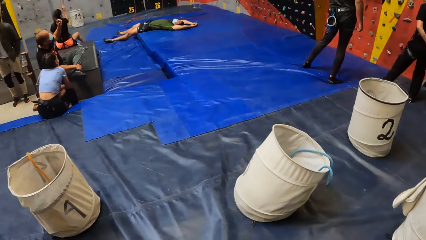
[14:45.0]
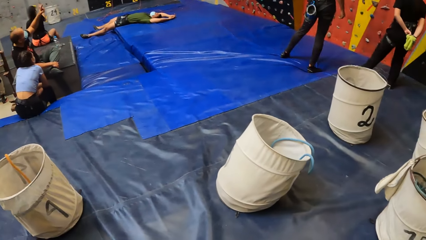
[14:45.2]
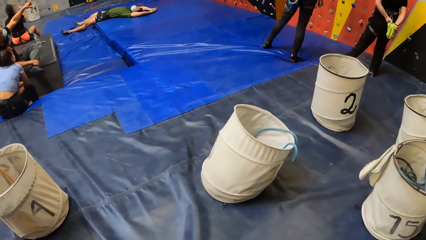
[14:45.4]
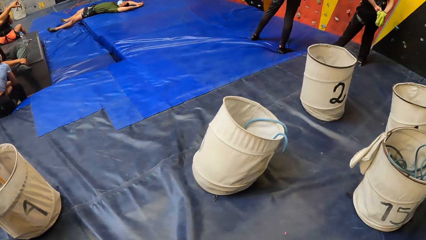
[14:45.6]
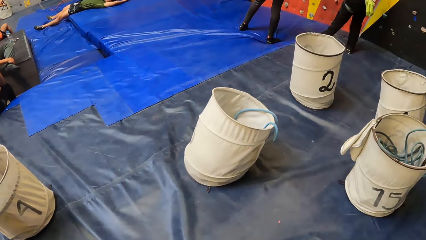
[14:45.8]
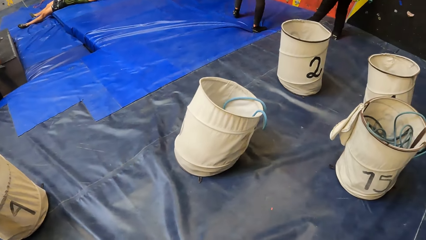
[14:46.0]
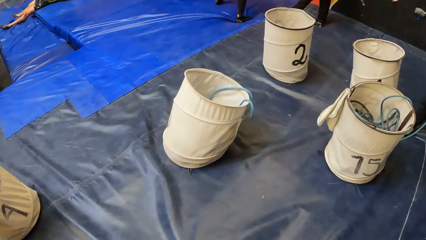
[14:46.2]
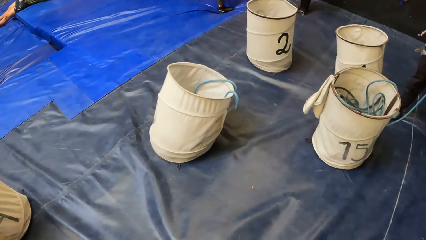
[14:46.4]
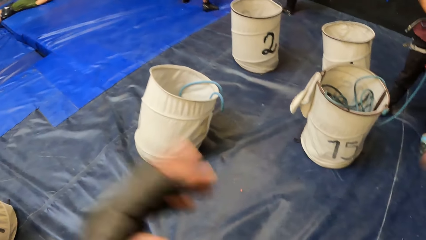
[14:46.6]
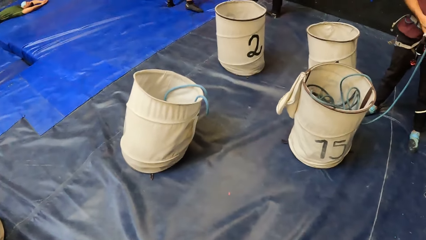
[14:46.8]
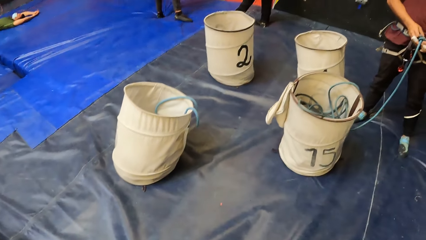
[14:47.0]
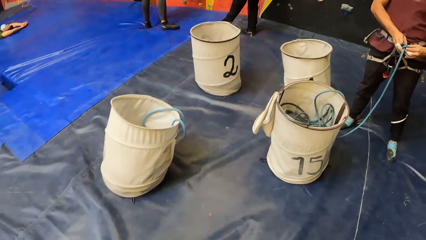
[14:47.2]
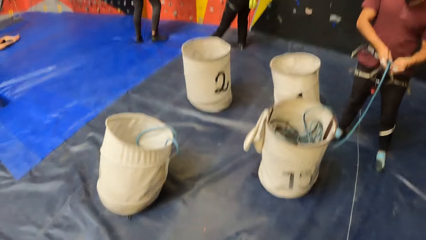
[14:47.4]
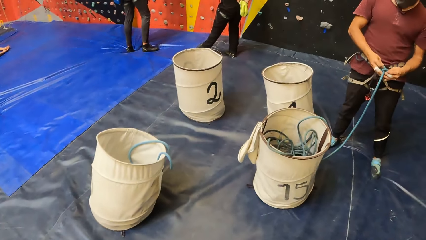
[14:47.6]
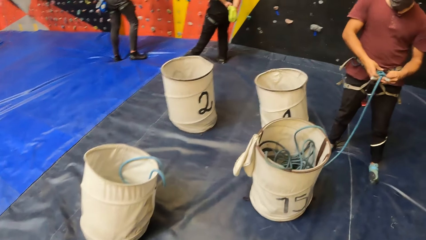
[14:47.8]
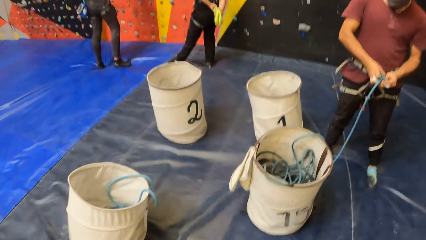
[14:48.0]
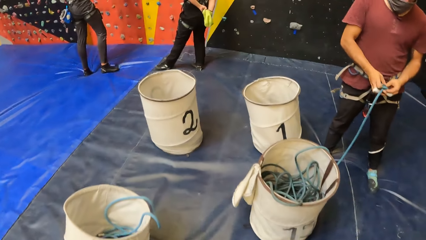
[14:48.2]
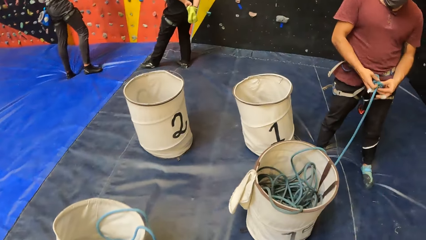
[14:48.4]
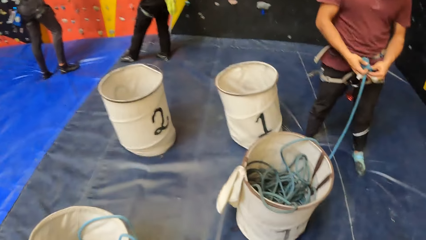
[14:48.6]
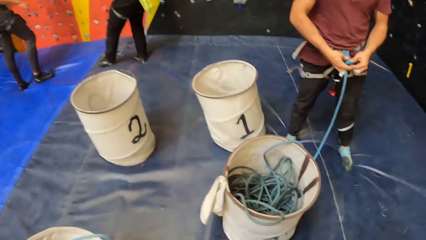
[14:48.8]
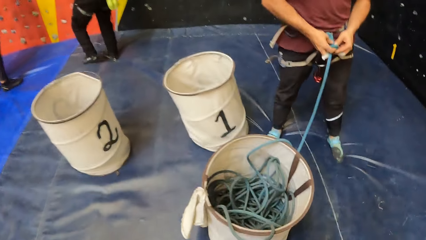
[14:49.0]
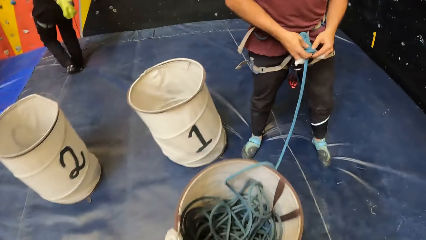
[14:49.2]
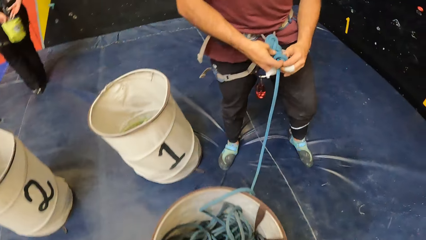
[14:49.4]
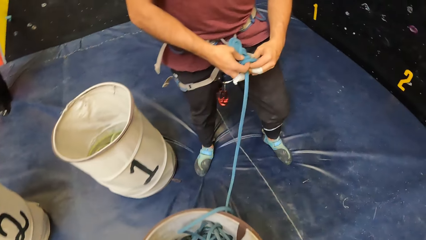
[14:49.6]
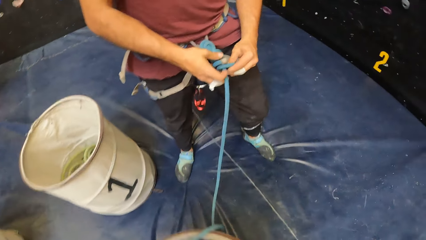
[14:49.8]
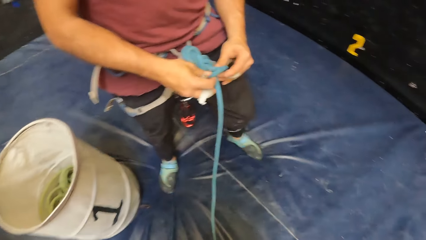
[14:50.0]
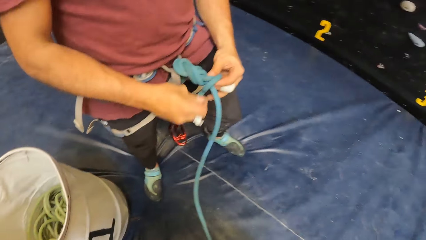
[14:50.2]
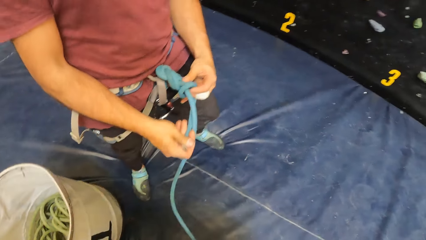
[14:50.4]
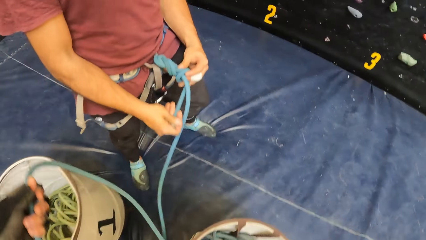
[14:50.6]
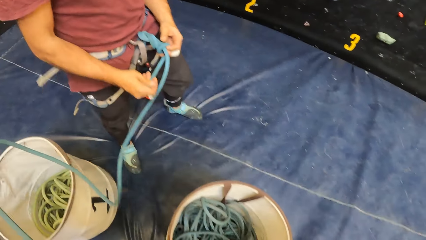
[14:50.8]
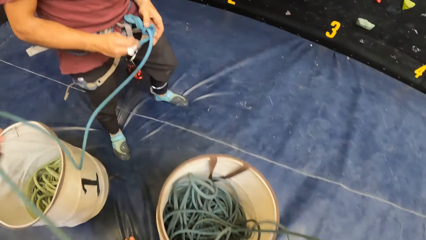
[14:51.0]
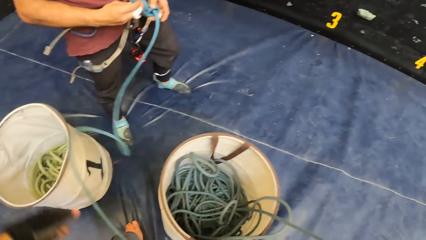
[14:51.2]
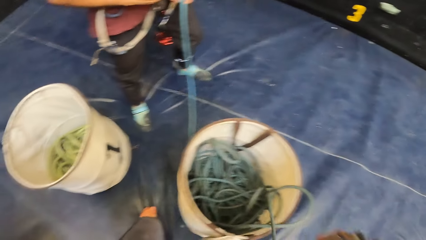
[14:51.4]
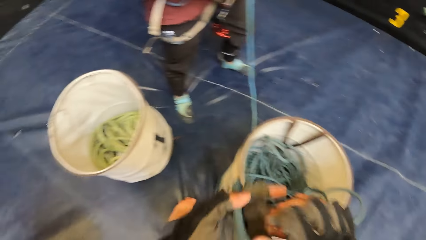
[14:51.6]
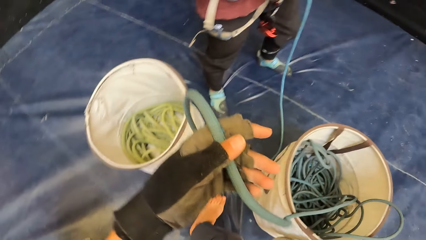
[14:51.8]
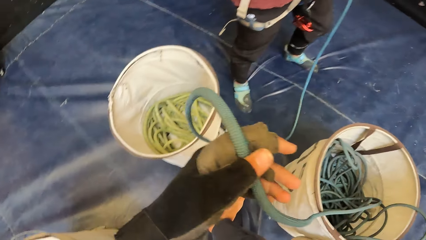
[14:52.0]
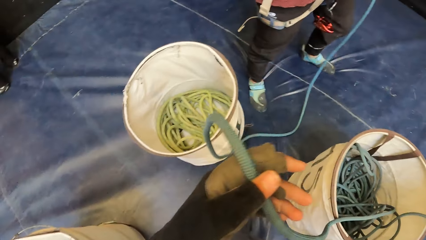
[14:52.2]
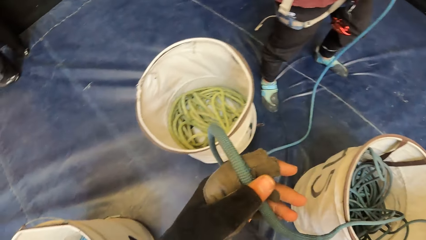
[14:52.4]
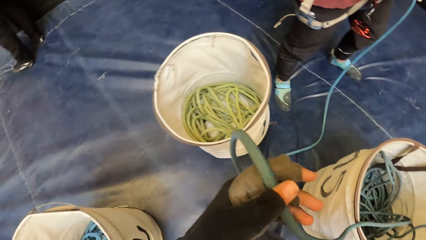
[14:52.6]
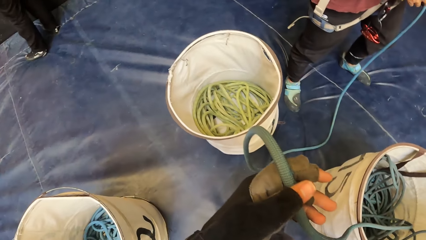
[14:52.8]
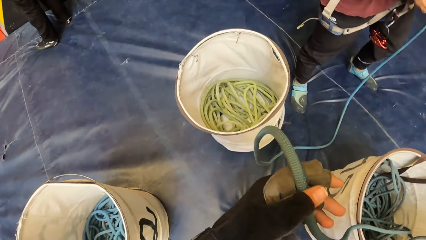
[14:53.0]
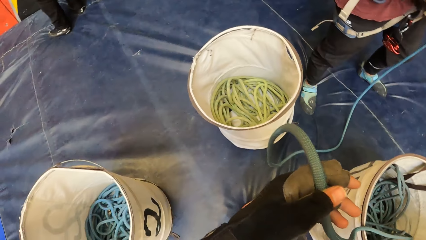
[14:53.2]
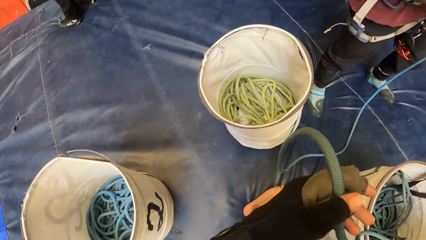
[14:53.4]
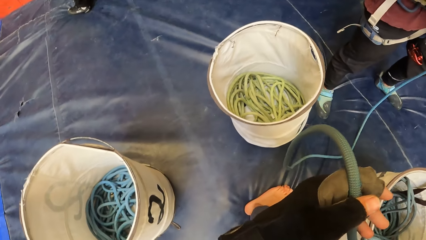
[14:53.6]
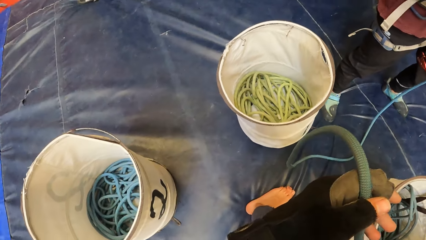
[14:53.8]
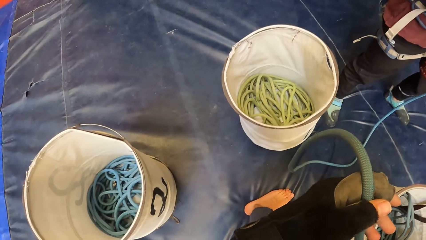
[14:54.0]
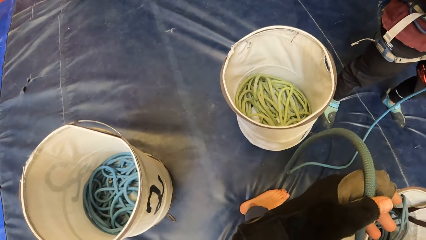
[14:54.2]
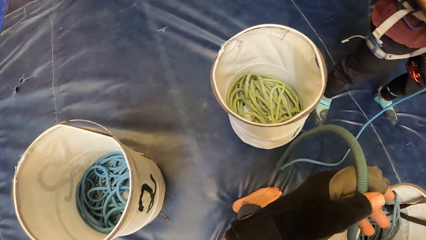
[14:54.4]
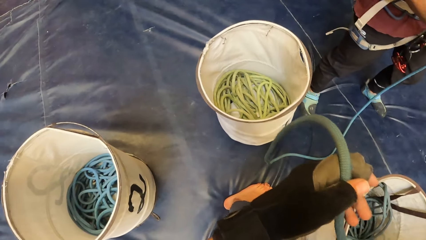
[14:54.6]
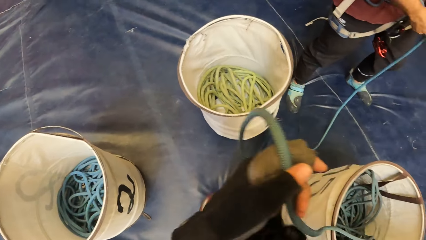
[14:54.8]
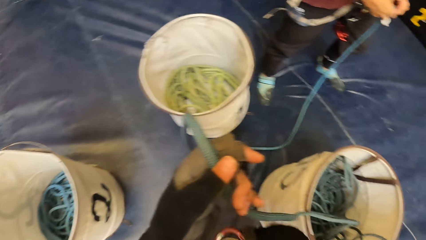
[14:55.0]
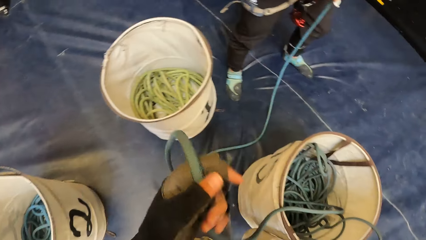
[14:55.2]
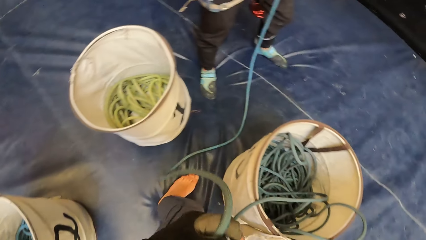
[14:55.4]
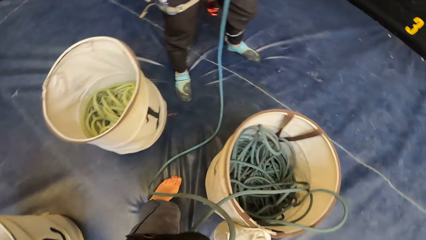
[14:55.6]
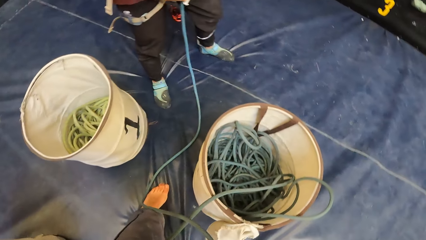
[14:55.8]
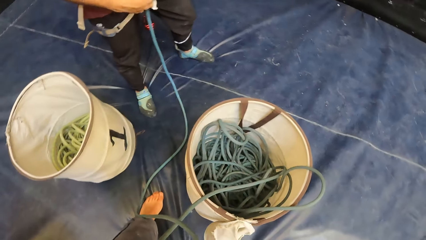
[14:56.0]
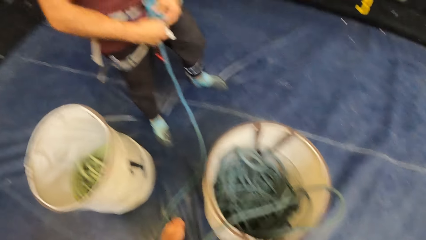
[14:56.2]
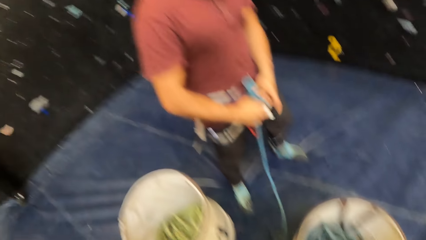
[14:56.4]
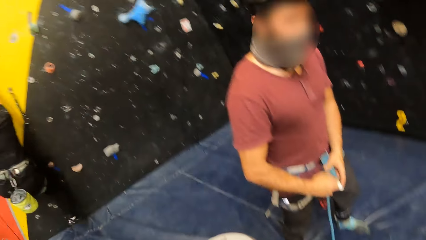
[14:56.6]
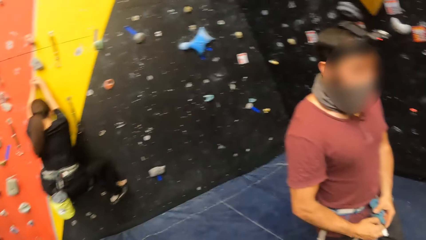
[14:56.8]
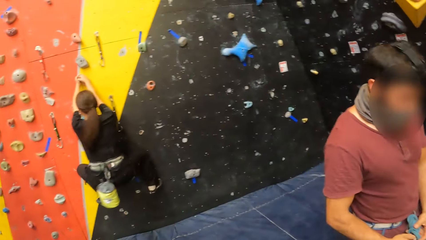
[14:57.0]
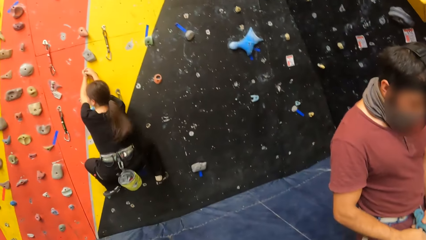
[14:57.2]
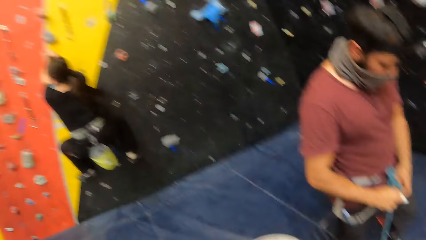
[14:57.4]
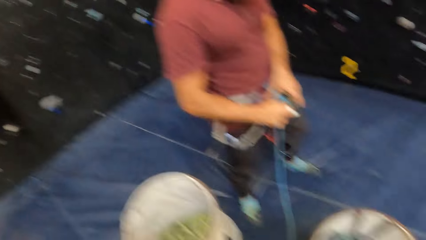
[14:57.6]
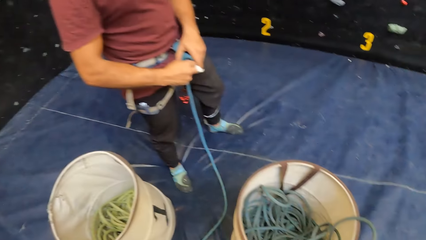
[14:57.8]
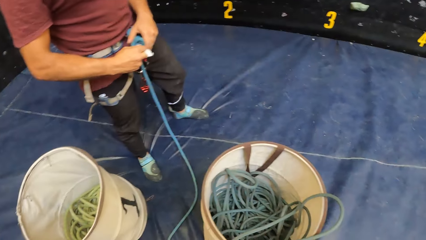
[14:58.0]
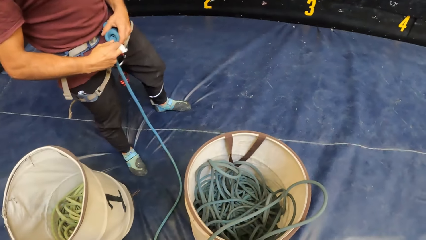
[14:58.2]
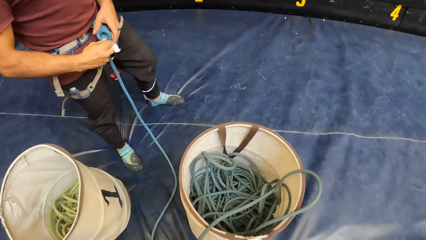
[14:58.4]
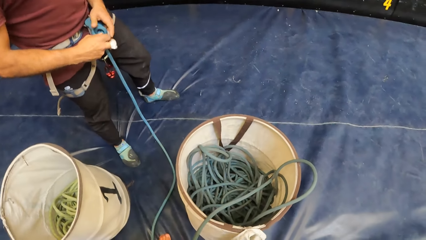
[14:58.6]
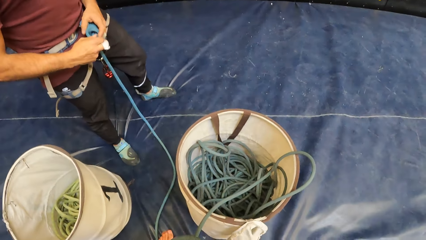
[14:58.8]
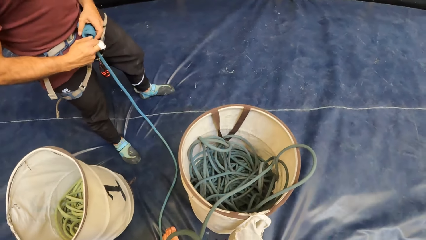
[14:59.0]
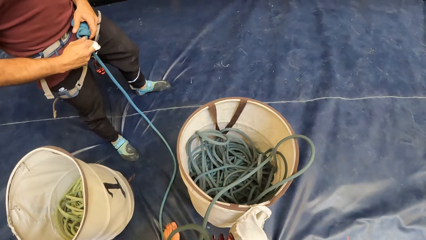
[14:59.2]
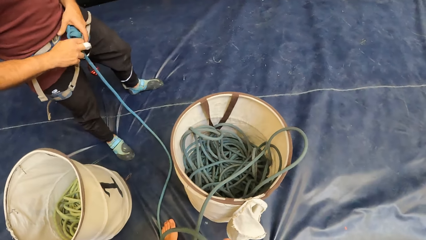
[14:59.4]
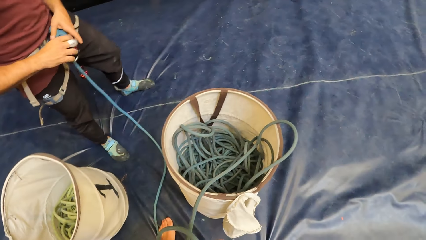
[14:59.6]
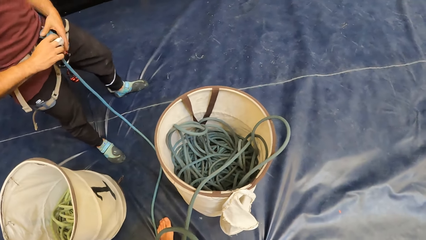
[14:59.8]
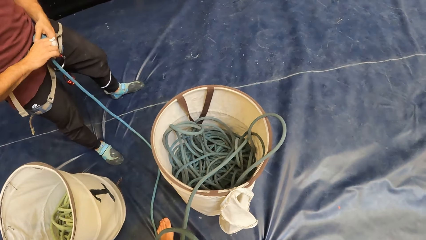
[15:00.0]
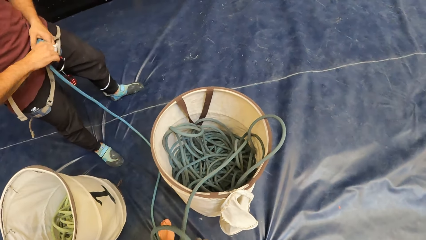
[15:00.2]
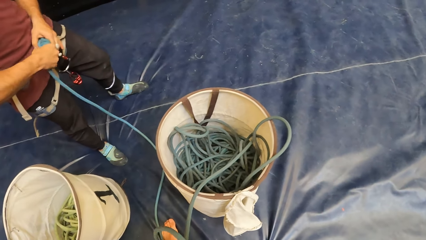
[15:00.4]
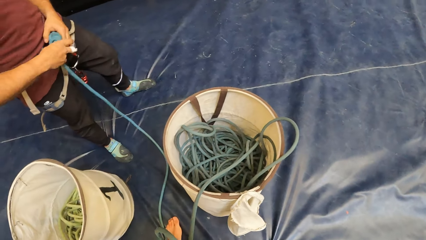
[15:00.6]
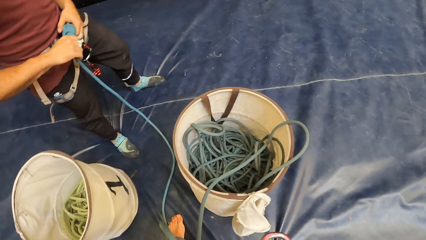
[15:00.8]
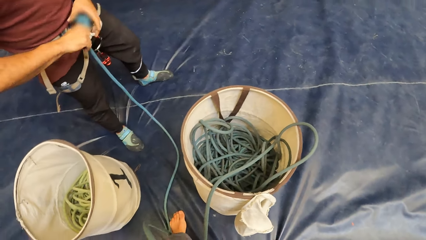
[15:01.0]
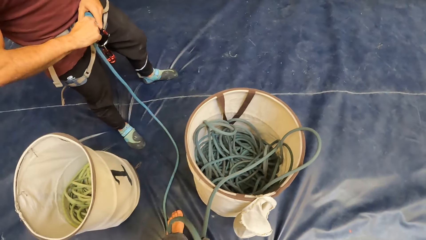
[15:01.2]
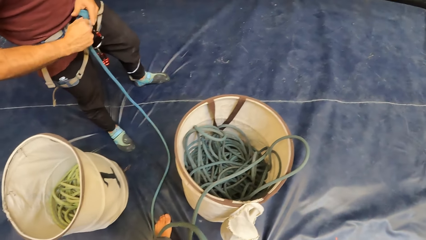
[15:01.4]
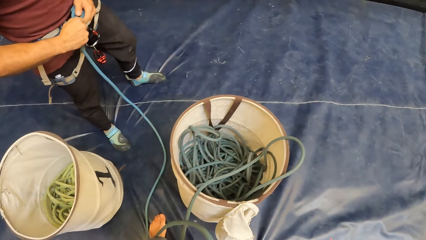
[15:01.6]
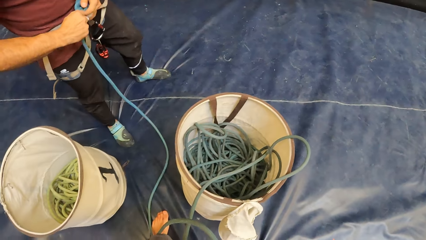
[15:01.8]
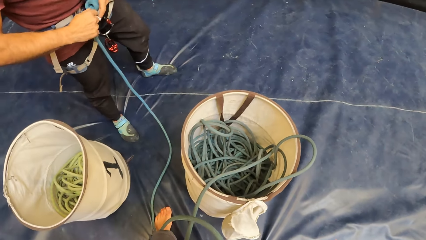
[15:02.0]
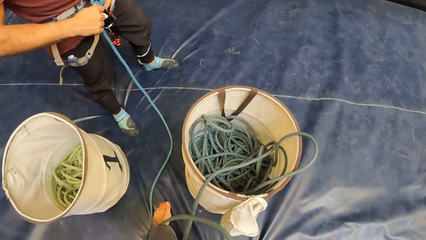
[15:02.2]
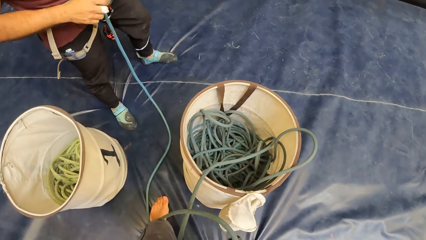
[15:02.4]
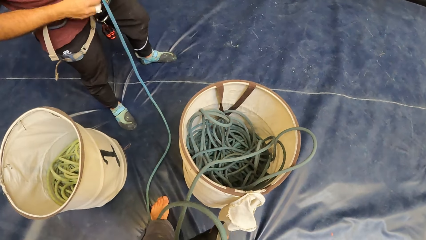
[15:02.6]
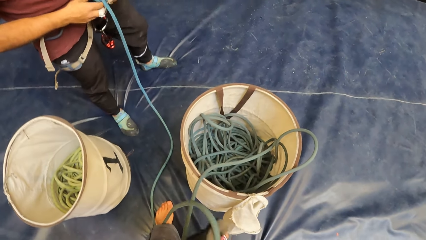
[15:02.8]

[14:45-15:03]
The camera wearer raises both hands. They walk around. They look around. A man tightens the rope with both hands. The camera wearer adjusts the rope. They pull the rope with the left hand. They hold the rope. They look around. They look around again. A woman climbs the indoor climbing wall. The man tightens the rope with both hands and ties the rope.
